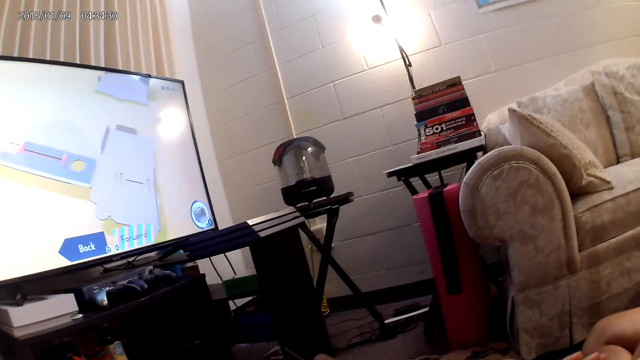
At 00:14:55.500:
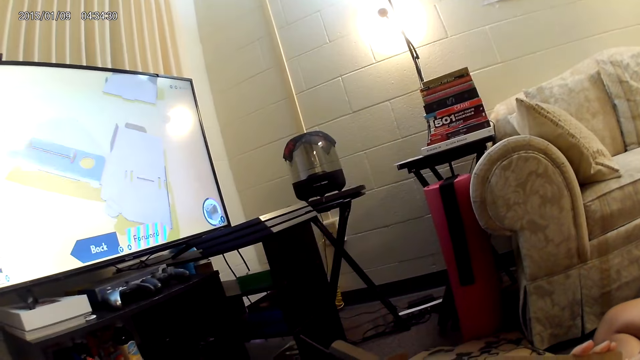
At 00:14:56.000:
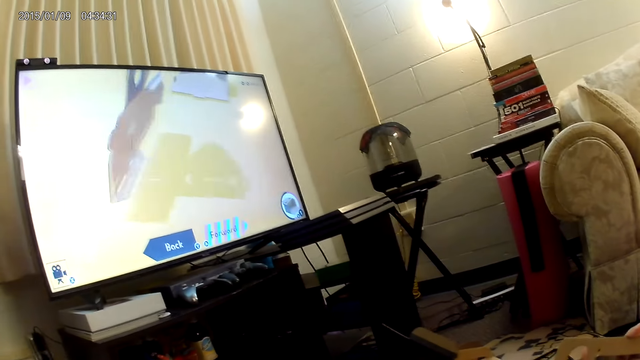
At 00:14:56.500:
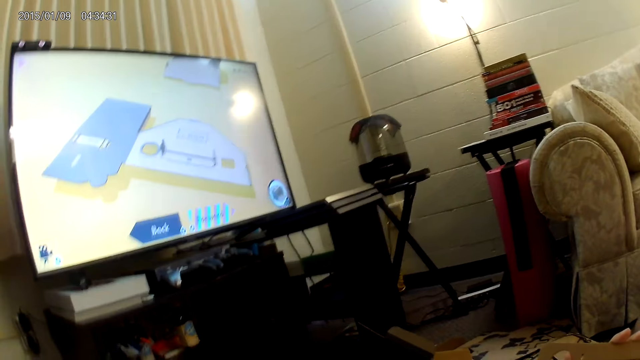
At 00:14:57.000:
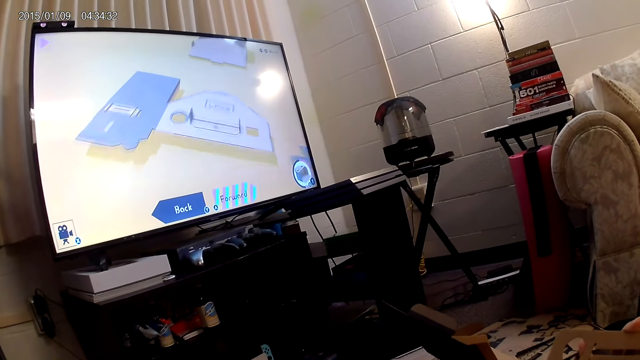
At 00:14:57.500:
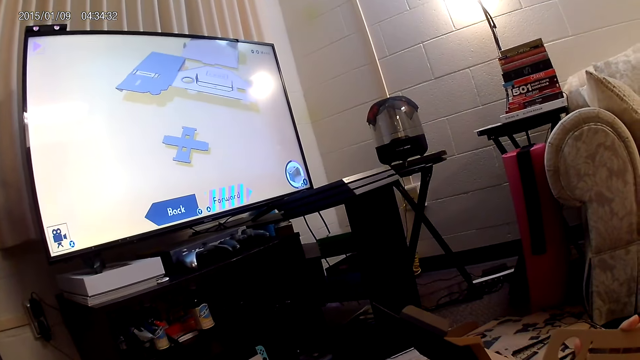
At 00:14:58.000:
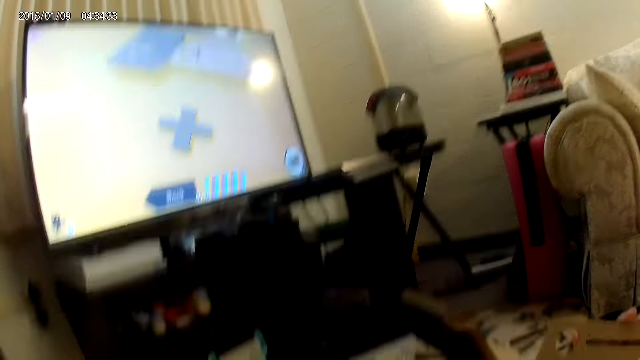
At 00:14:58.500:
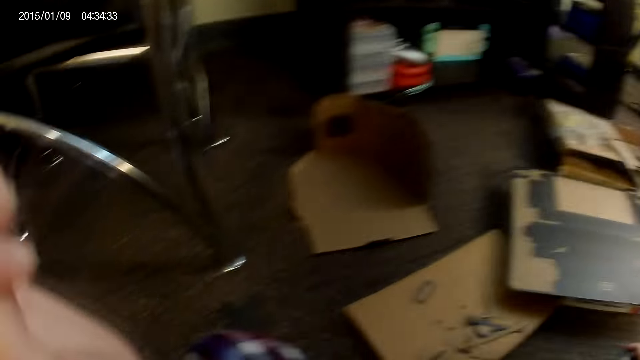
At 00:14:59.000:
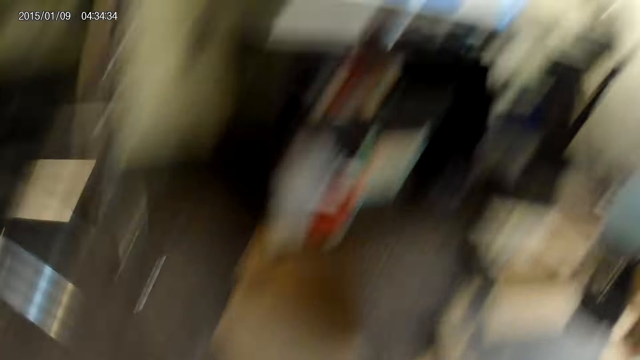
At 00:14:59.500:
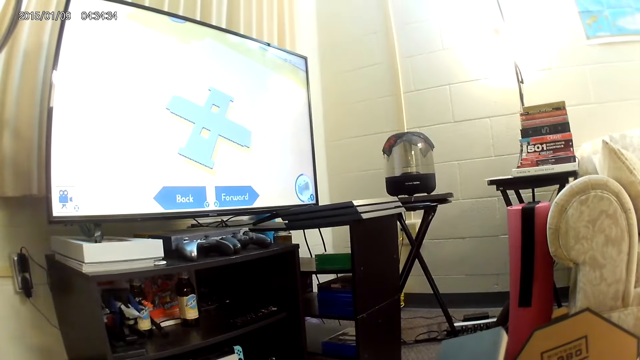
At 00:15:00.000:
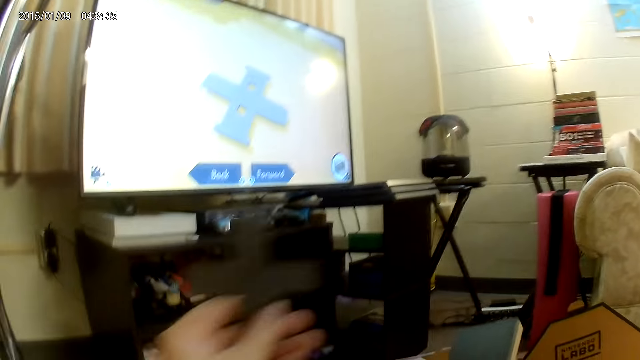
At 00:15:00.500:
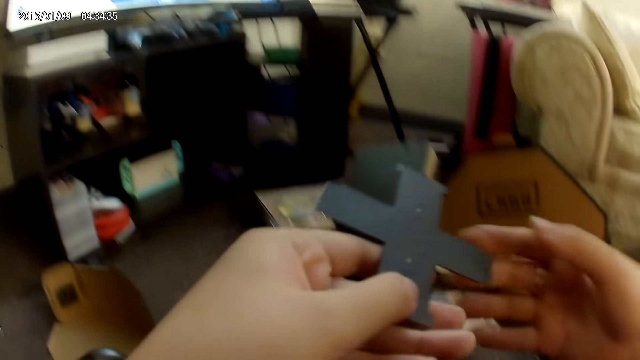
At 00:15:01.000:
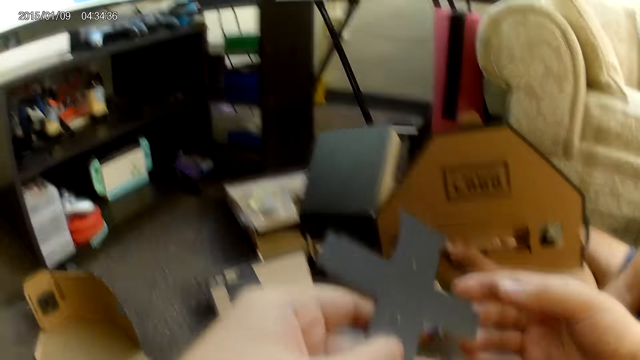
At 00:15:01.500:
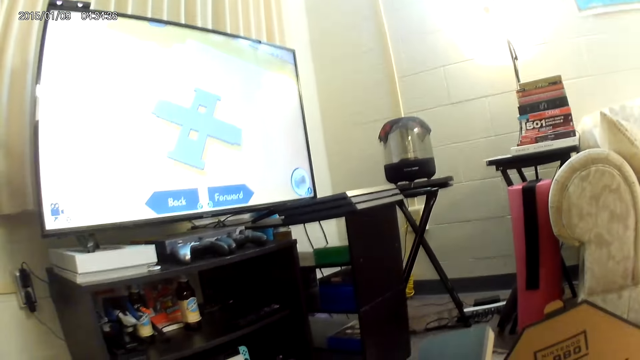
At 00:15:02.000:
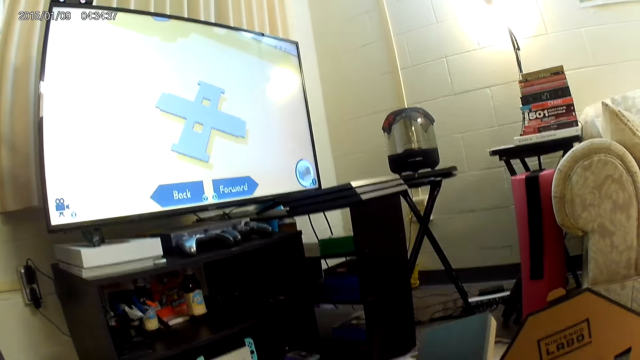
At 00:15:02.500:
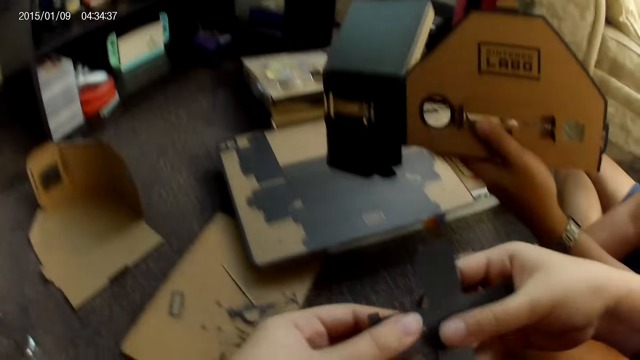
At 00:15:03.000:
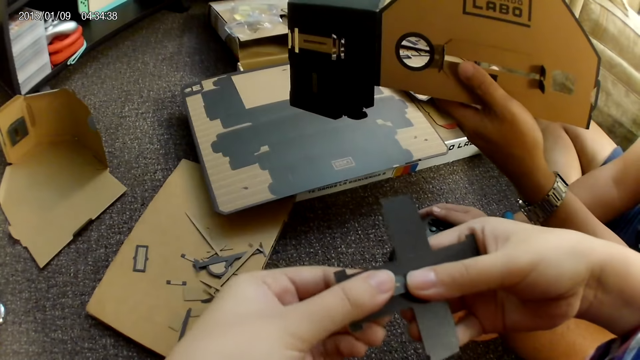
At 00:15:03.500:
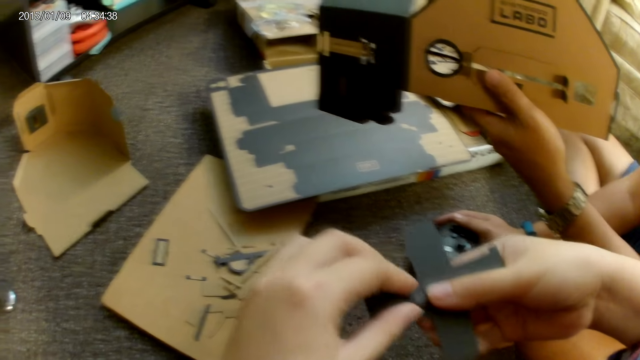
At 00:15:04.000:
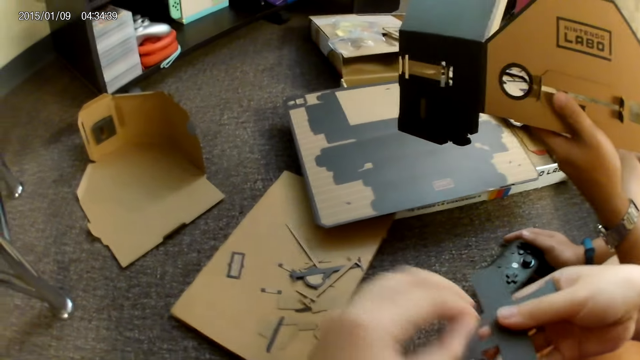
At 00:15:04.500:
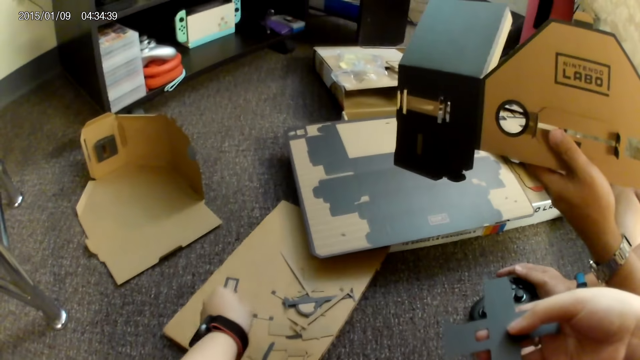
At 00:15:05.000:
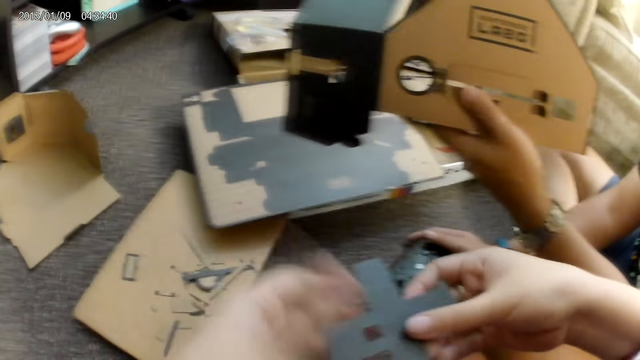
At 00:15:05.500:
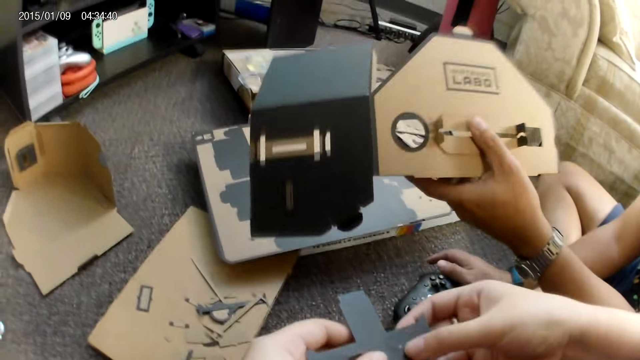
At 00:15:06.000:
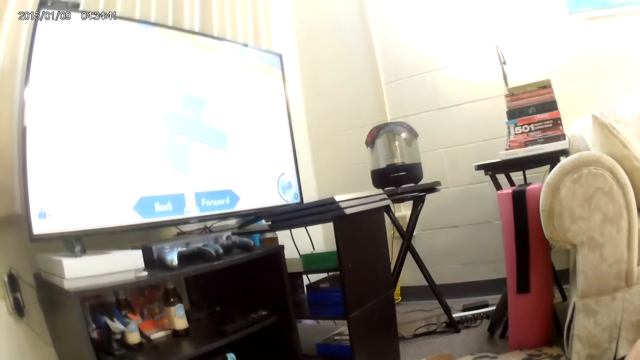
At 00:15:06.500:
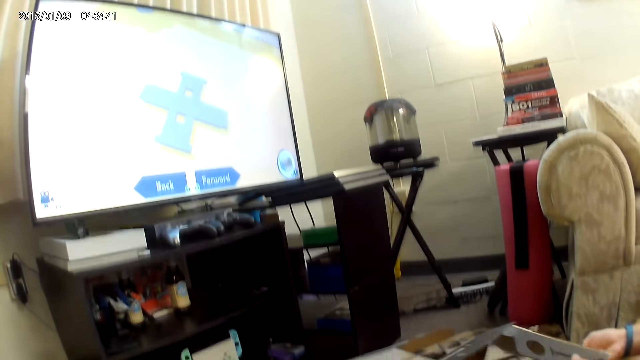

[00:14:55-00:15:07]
The camera wearer rubs her face with her left hand. She picks up a cardboard box on the floor. She holds a cardboard piece with her left hand. She holds the cardboard piece with both hands. She presses a part of the cardboard piece with her left hand. She tears the cardboard box into shape. She places the cutout from the cardboard piece on the floor with her left hand. She holds the cardboard piece with her right hand. She holds the cardboard piece with both hands.

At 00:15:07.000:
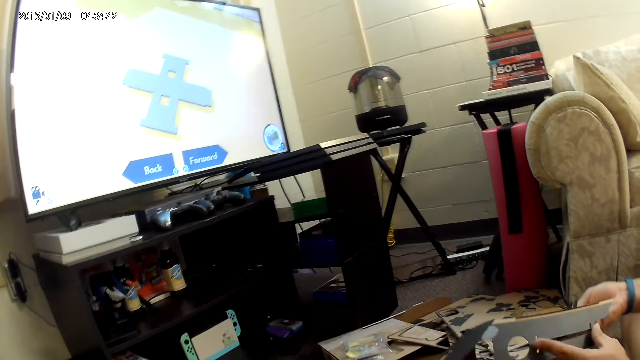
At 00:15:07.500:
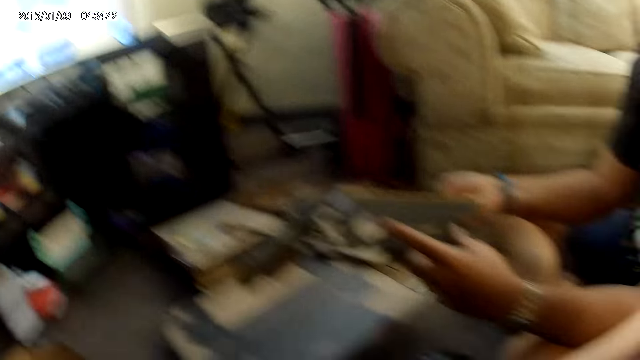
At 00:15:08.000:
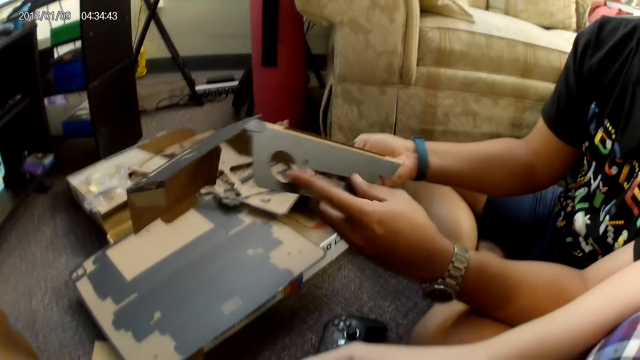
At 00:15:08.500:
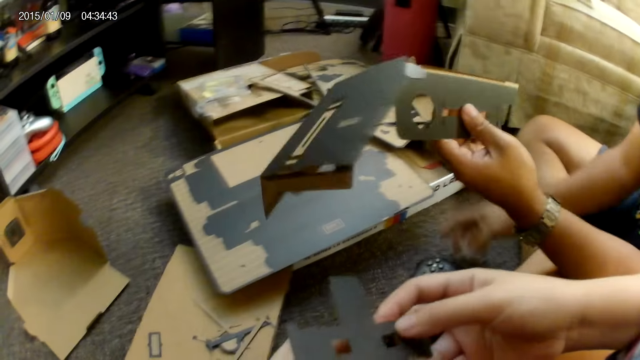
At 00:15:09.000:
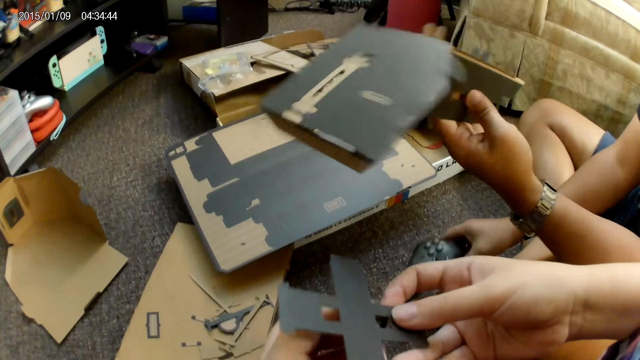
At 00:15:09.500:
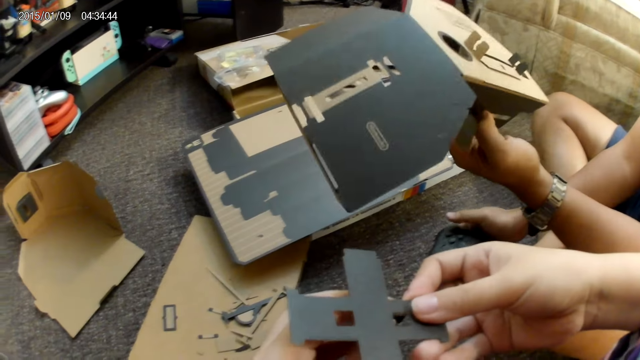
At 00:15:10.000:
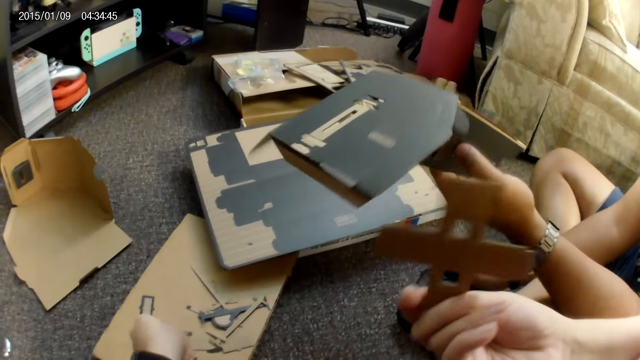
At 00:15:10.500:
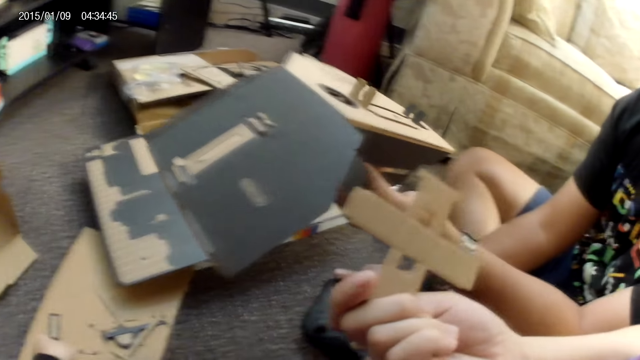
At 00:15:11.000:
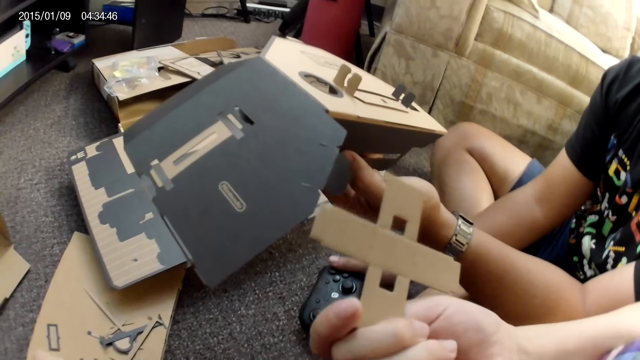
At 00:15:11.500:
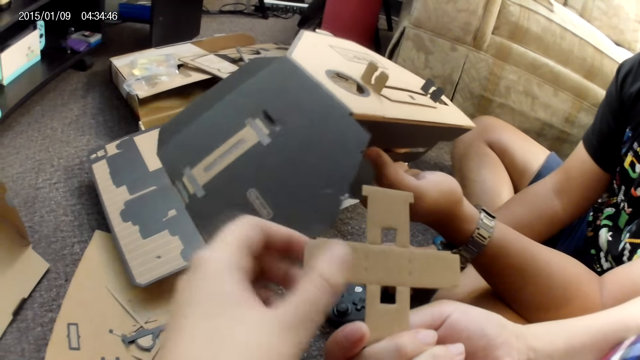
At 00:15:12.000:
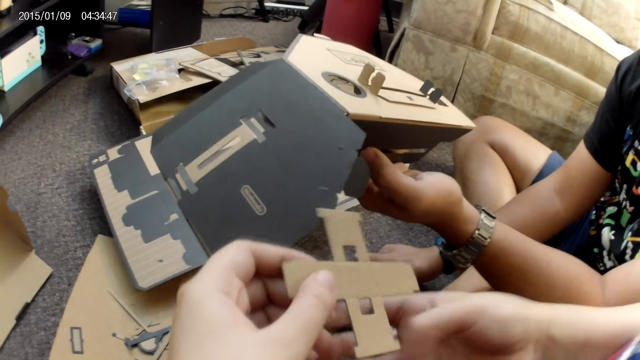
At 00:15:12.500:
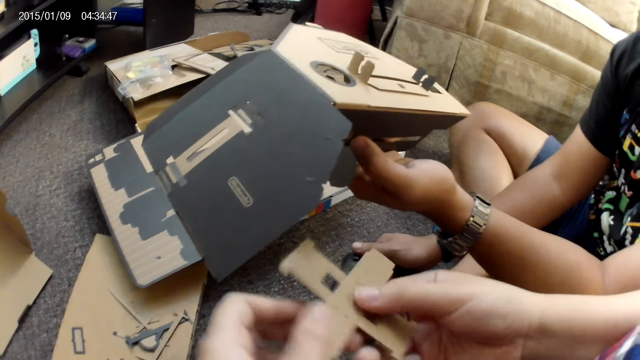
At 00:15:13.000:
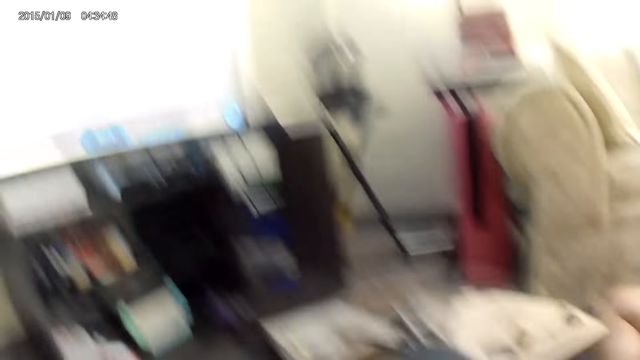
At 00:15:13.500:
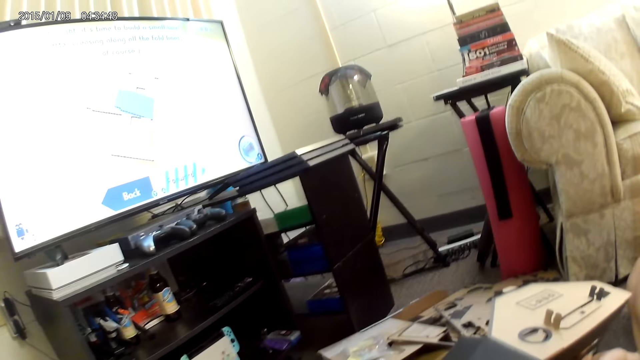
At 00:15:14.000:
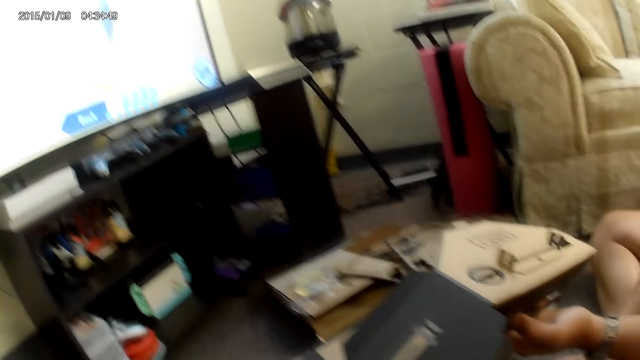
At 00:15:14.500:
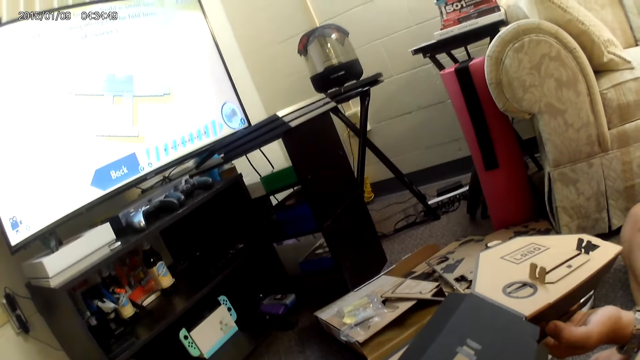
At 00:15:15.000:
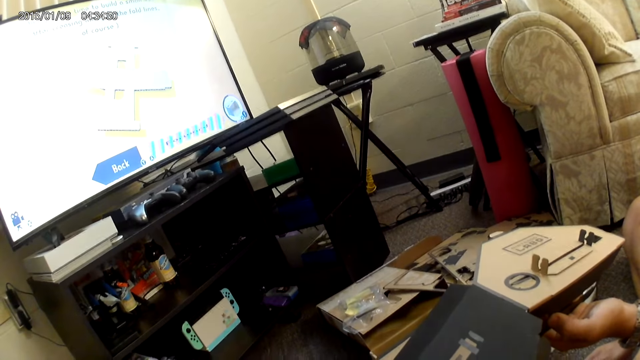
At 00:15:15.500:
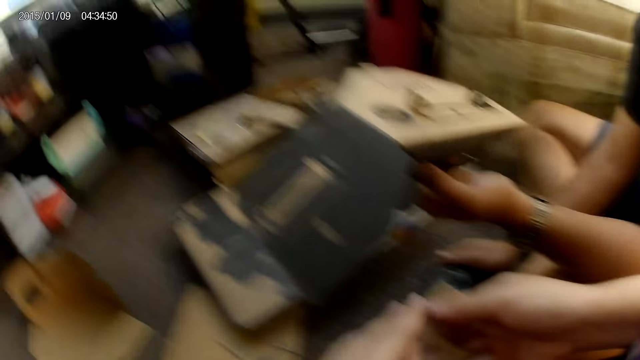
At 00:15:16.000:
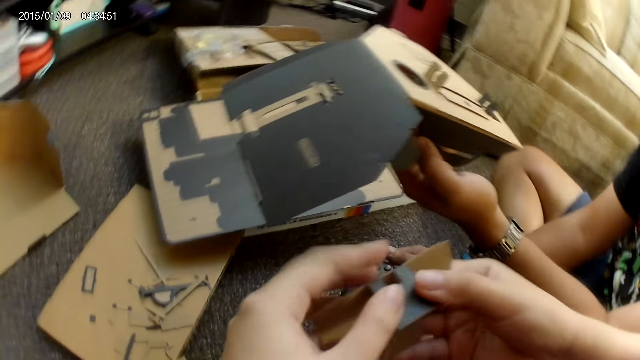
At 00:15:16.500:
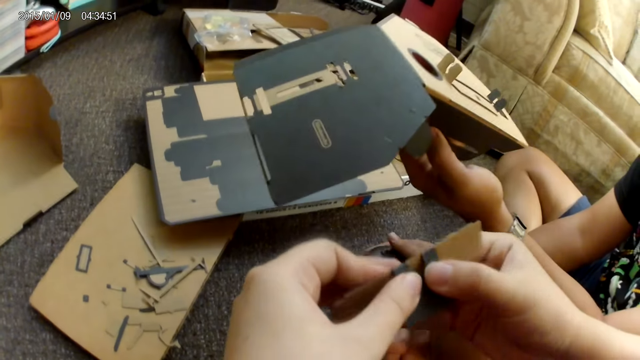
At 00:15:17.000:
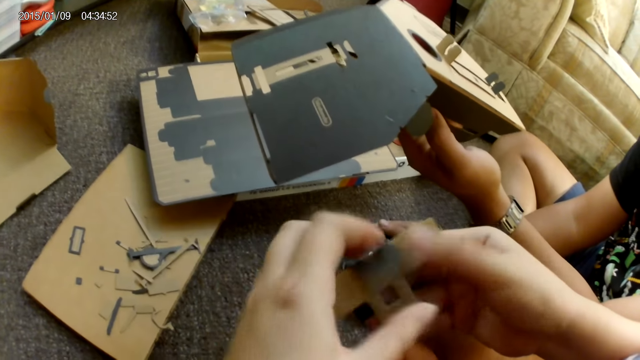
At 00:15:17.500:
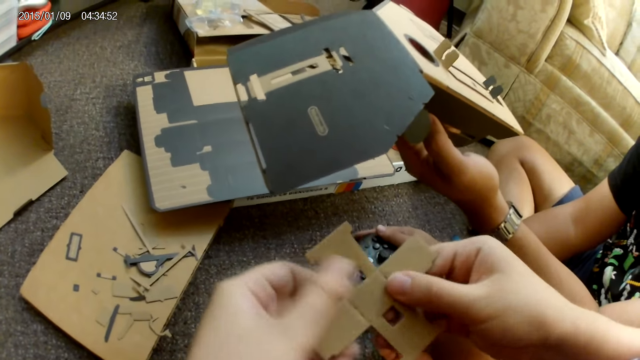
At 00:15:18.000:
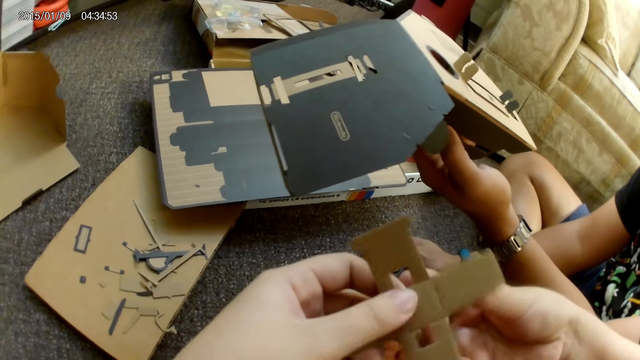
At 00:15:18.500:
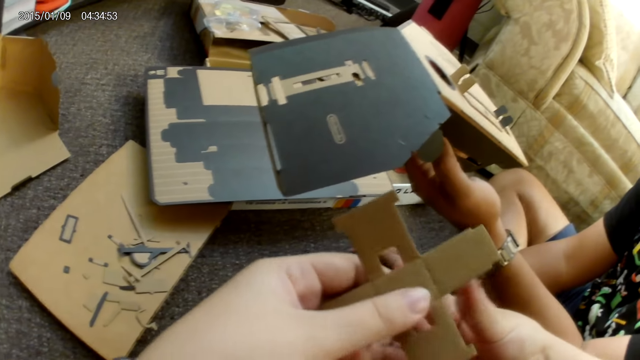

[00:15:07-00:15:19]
A man fixes the cardboard pieces with both hands. He plays a cardboard box game. The camera wearer holds a cardboard piece with her right hand. She turns a cardboard box in her hands. She holds the cardboard piece with both hands. She folds a part of the cardboard piece with both hands. She unfolds the part of the cardboard piece with both hands.
